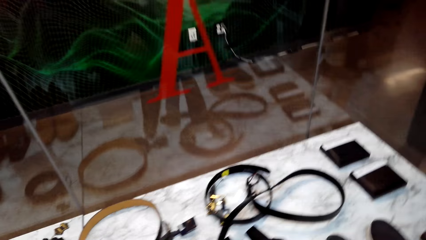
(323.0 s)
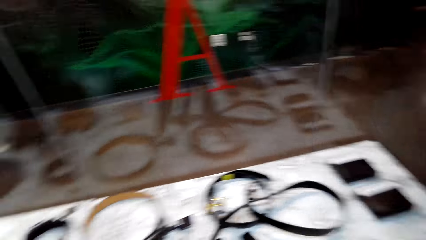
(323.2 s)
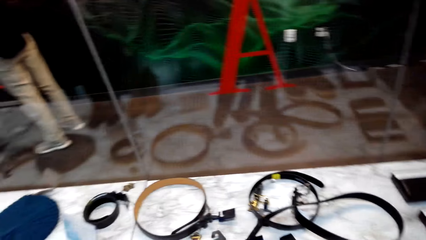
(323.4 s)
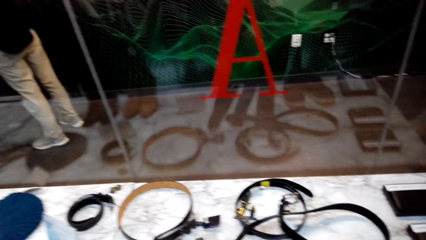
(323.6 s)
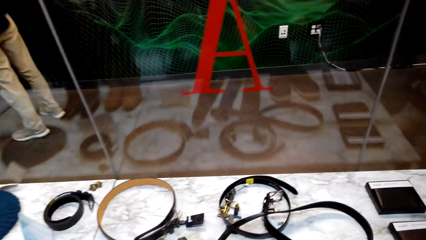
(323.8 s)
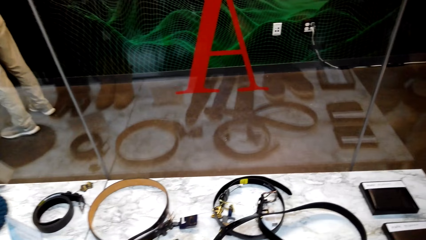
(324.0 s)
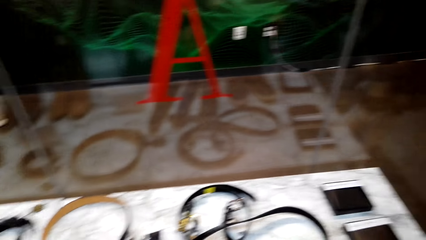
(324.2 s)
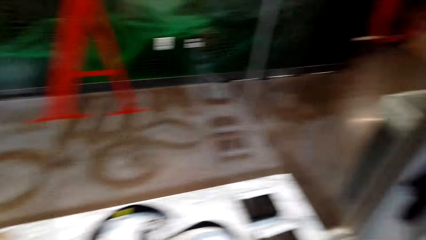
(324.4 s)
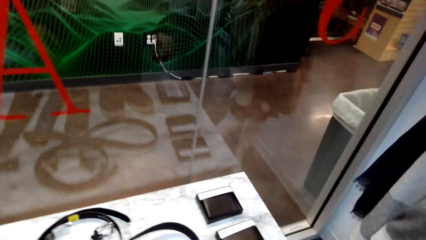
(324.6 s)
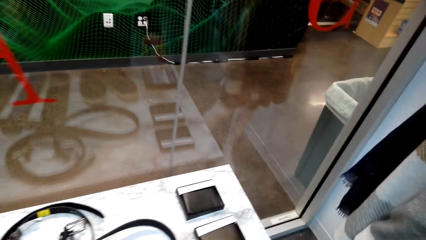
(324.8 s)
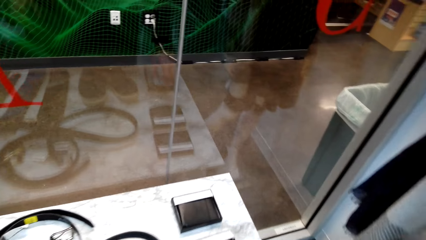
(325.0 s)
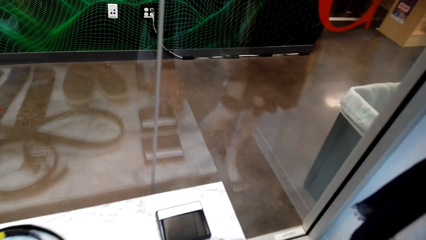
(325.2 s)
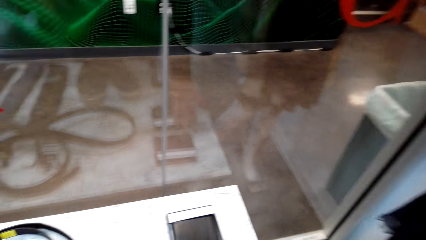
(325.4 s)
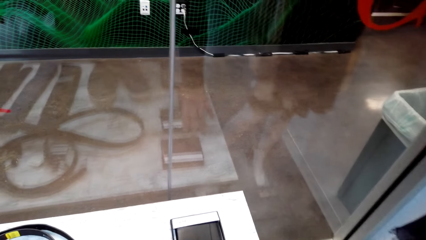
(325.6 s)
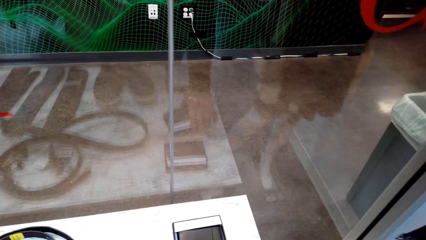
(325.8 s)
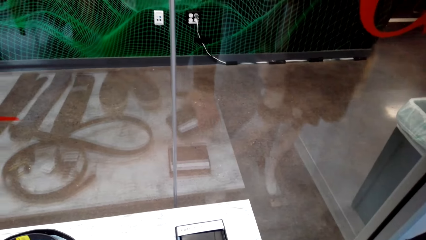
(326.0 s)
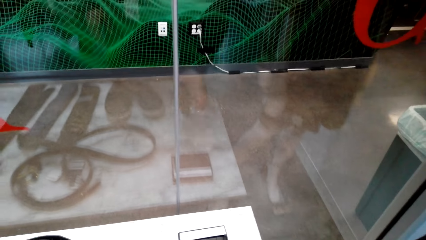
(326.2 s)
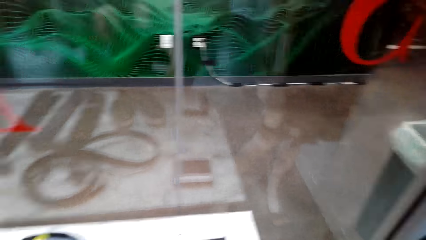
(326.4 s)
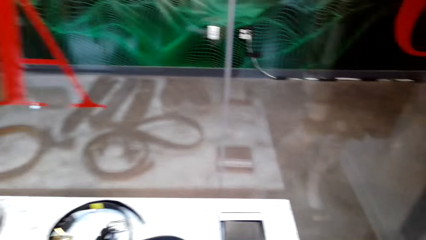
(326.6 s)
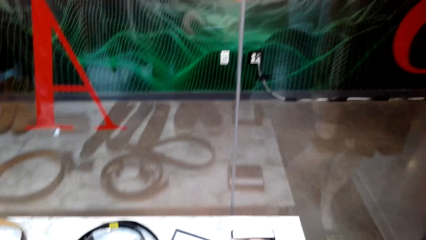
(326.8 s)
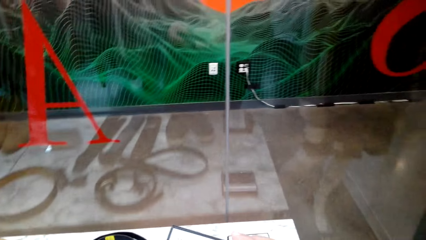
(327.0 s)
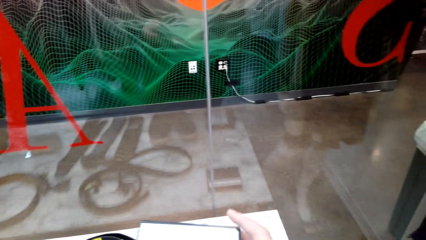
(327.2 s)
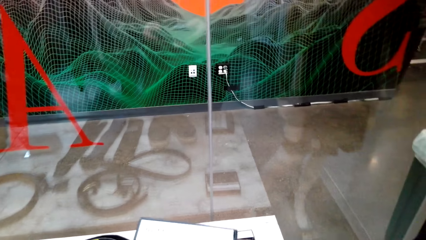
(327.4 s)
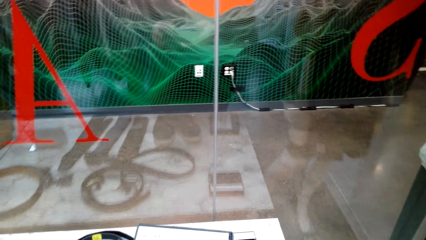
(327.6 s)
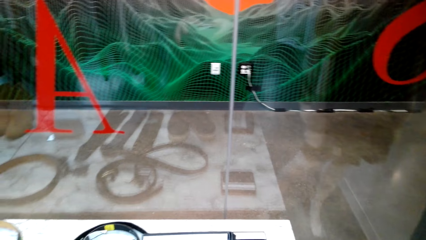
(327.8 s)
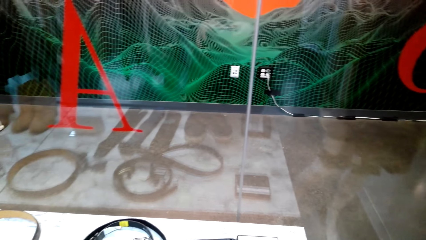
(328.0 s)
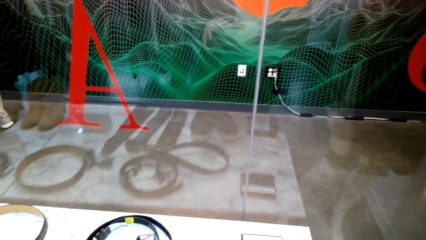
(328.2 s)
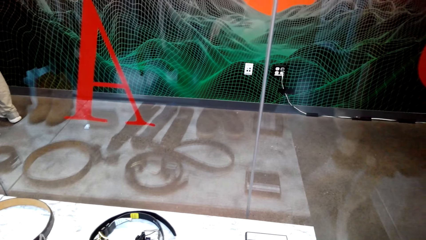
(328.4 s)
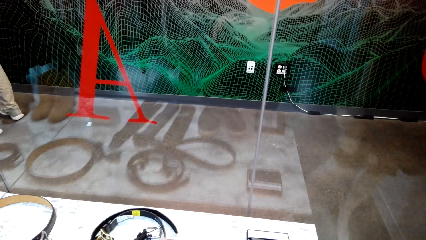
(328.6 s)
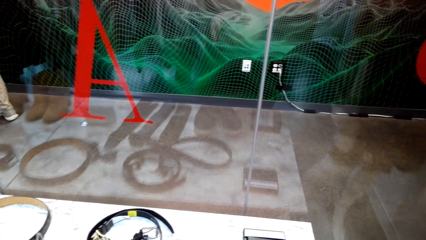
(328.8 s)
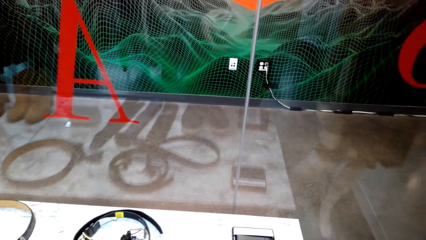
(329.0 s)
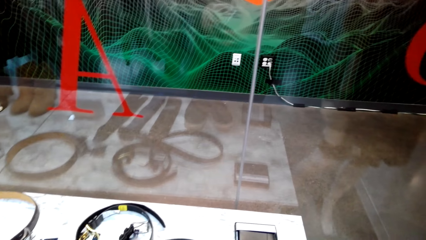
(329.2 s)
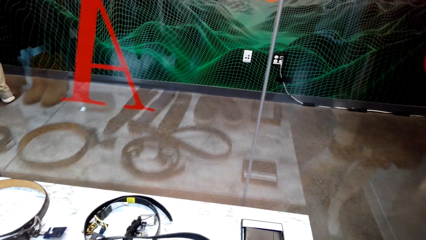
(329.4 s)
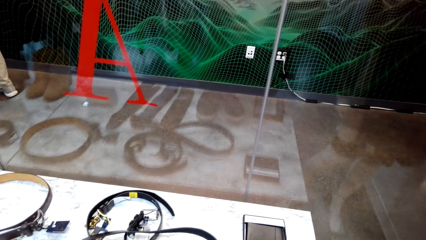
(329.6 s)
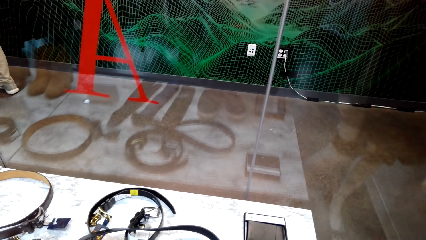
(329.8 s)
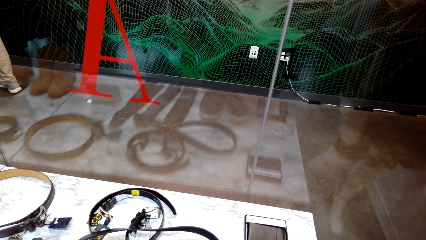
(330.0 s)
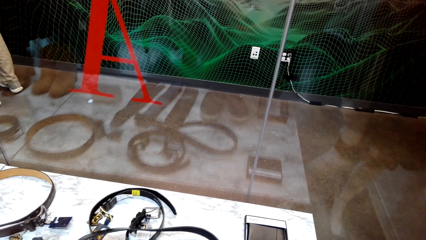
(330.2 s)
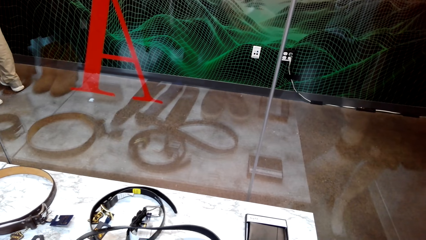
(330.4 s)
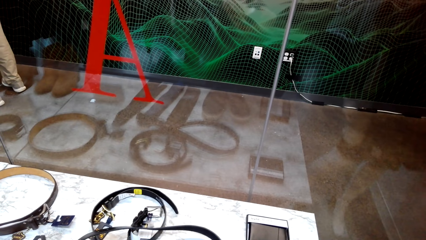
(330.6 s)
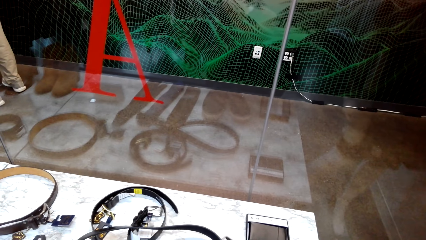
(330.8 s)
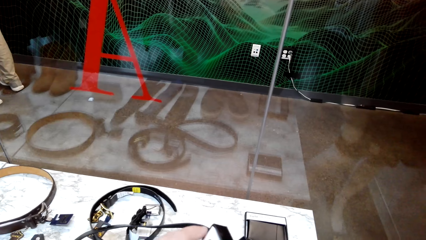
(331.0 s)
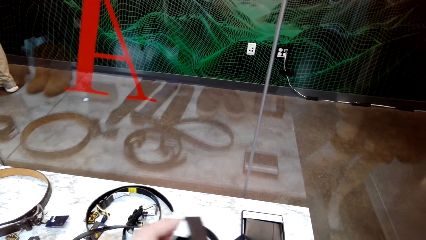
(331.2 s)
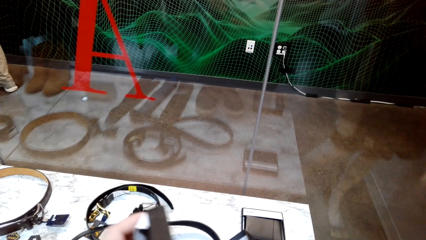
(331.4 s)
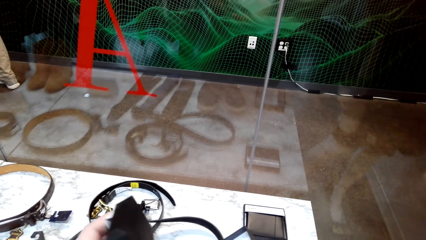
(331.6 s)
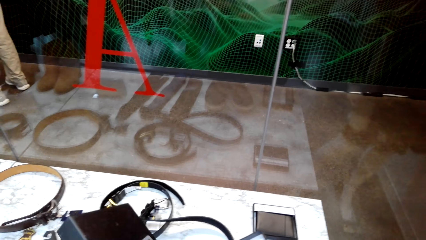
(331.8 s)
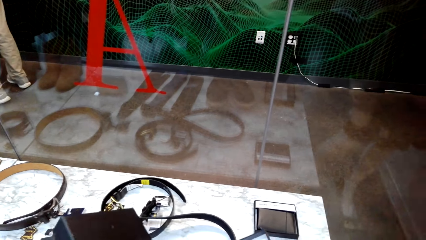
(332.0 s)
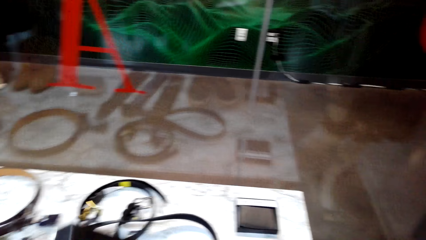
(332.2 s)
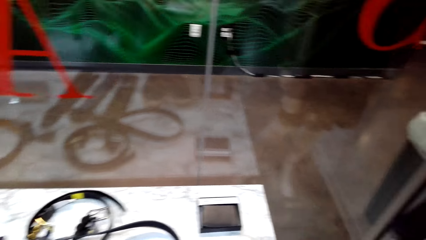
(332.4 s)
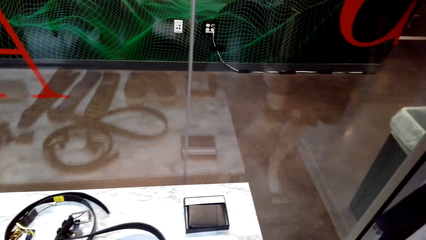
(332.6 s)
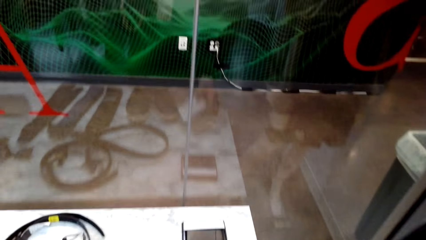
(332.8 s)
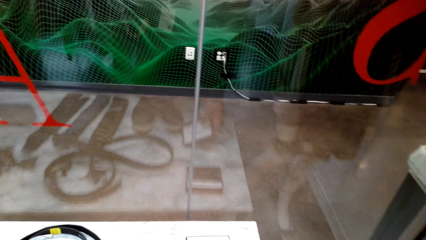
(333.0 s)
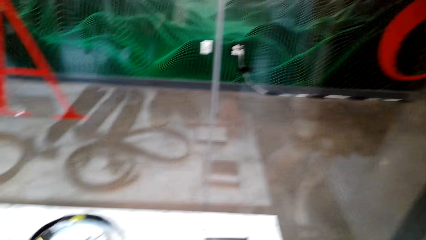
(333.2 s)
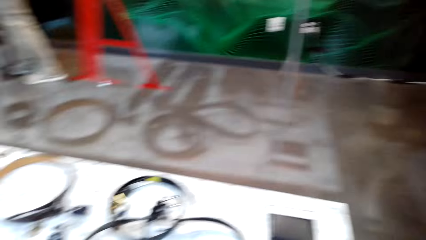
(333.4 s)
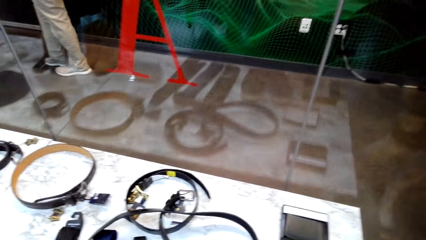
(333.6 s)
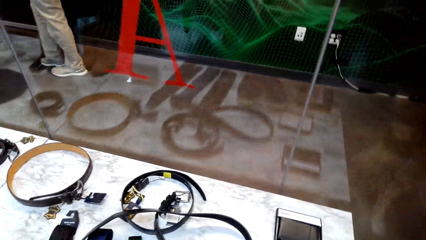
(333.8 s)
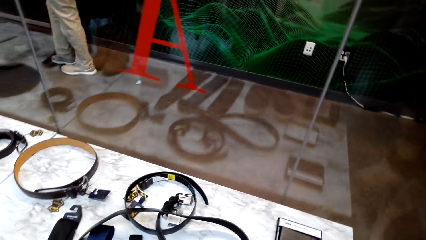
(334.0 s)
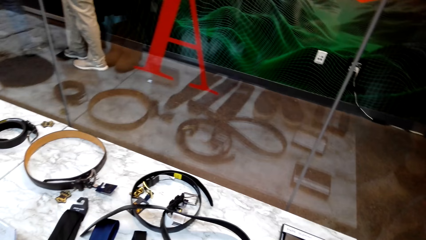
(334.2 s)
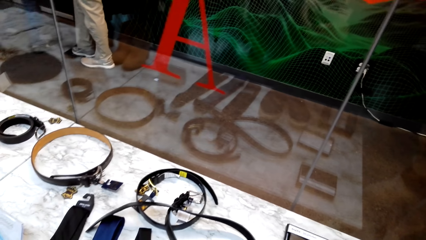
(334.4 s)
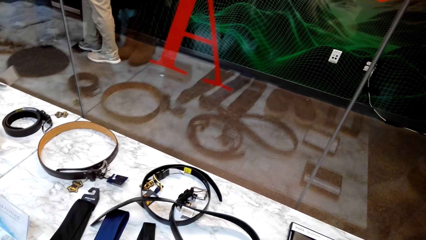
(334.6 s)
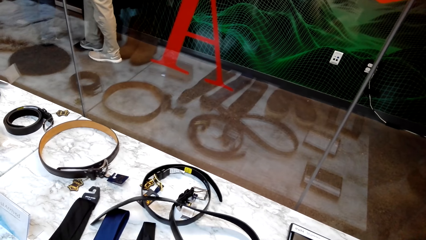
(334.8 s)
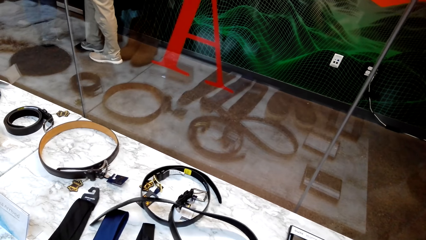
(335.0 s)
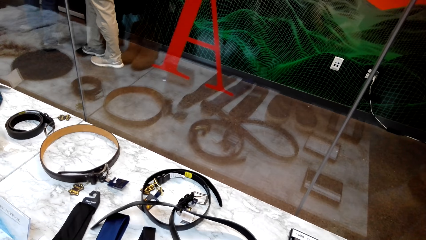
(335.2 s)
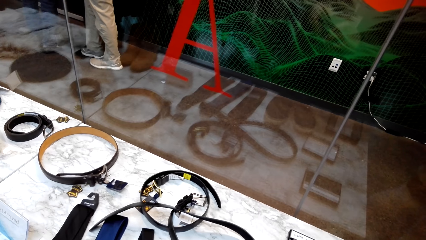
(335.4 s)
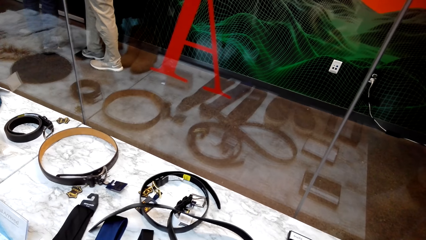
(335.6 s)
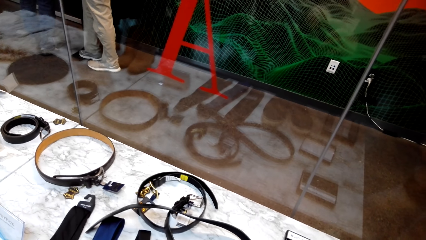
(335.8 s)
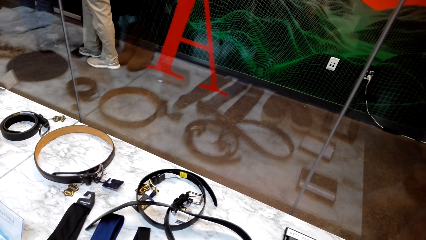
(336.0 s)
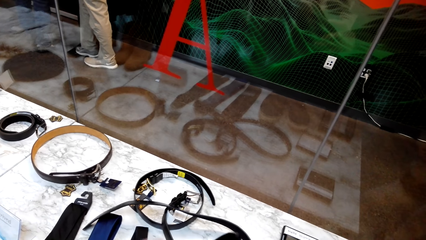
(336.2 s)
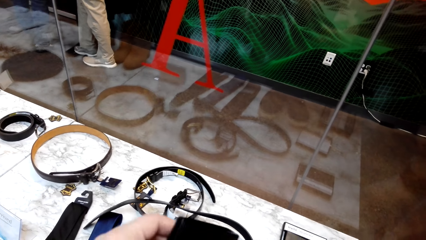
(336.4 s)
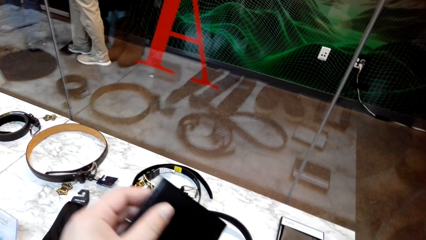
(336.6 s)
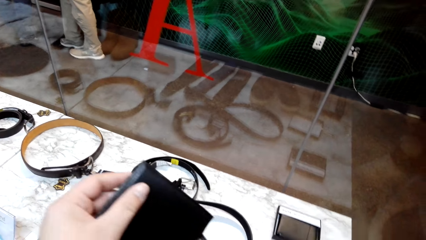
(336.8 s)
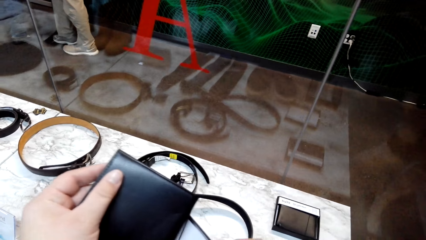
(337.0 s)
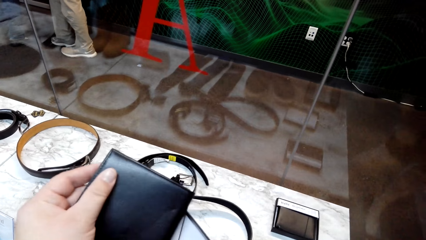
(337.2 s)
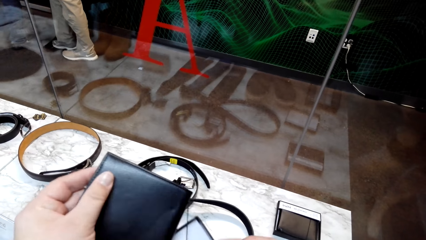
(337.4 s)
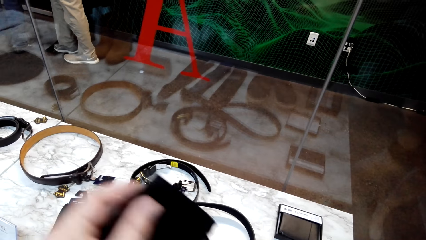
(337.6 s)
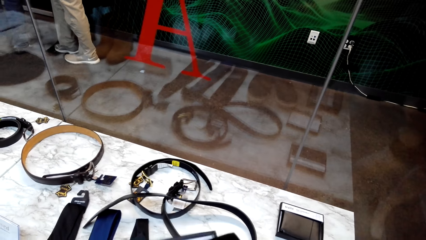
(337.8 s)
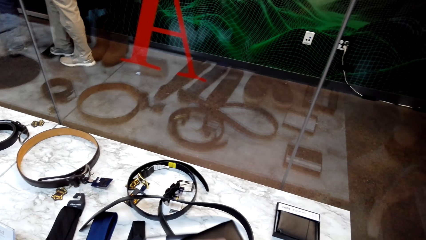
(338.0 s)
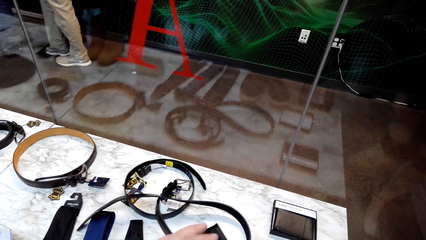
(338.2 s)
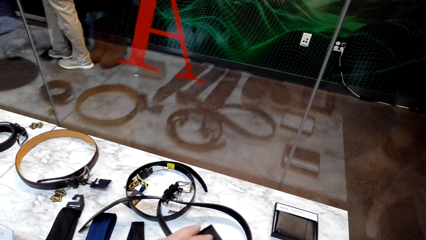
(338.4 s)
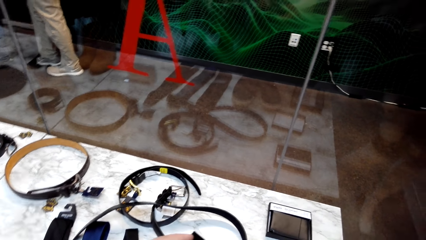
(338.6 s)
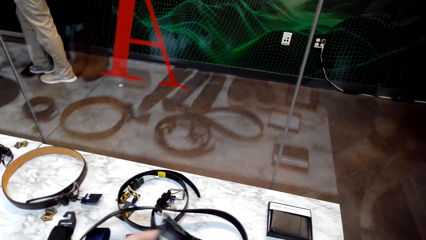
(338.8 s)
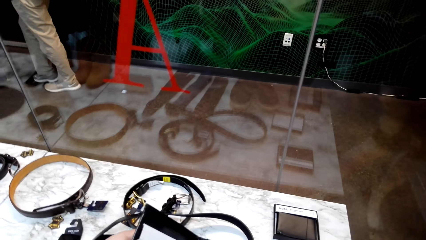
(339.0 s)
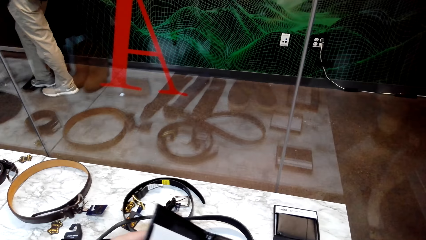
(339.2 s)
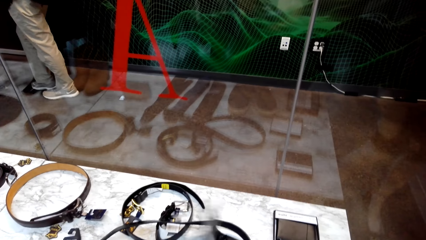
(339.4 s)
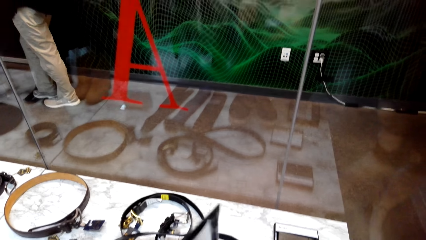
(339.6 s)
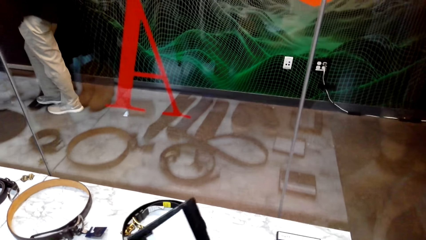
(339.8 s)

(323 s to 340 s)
The camera wearer holds a wallet.
